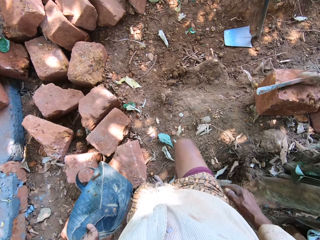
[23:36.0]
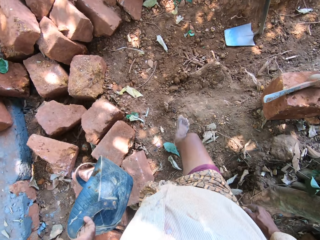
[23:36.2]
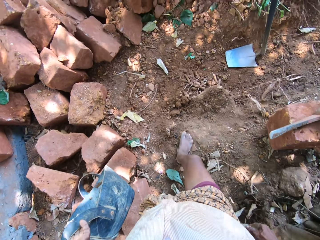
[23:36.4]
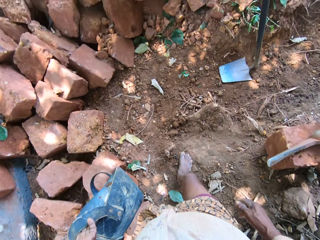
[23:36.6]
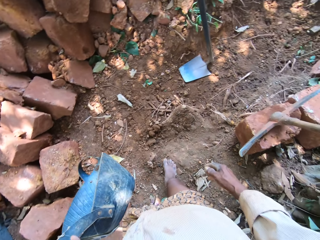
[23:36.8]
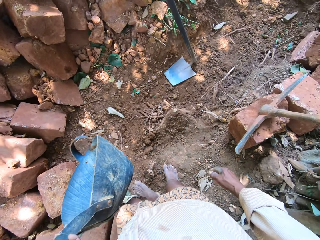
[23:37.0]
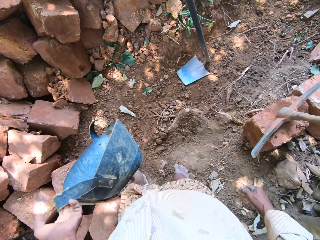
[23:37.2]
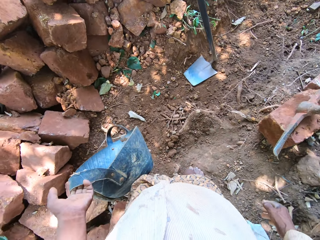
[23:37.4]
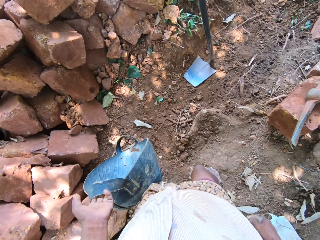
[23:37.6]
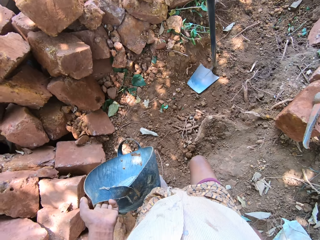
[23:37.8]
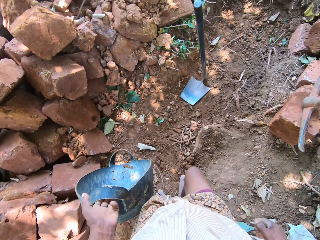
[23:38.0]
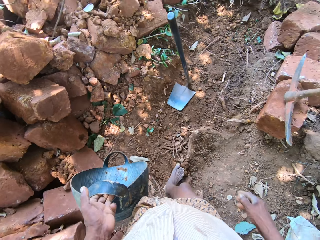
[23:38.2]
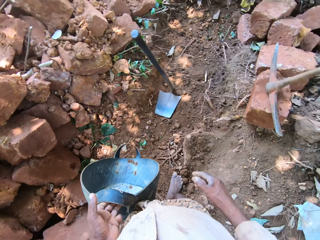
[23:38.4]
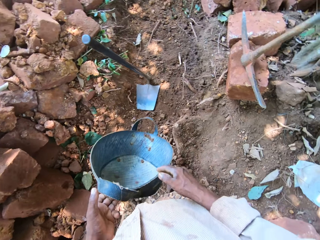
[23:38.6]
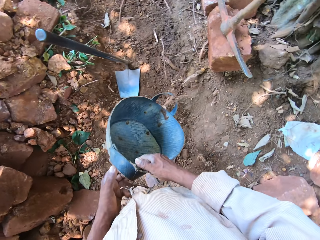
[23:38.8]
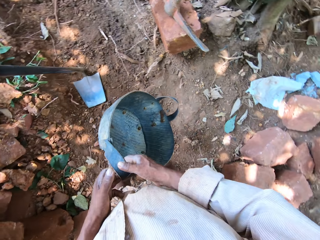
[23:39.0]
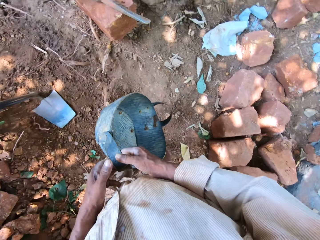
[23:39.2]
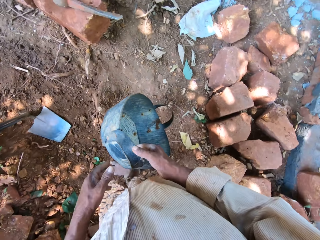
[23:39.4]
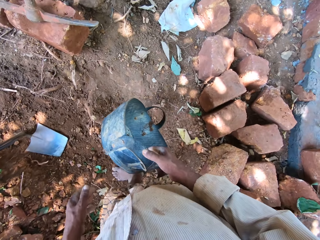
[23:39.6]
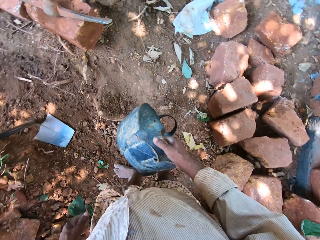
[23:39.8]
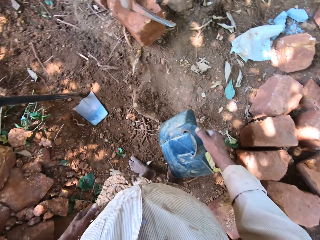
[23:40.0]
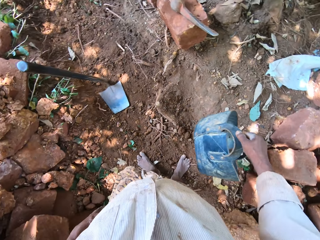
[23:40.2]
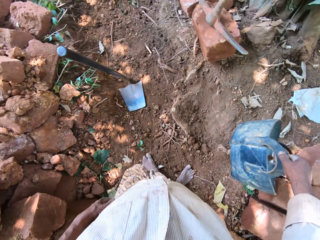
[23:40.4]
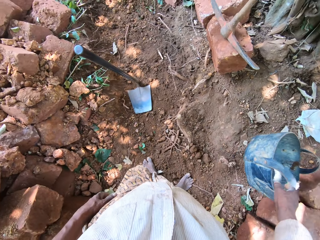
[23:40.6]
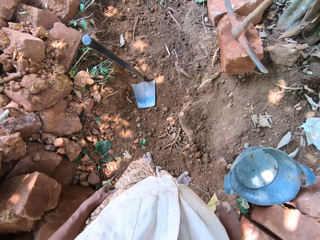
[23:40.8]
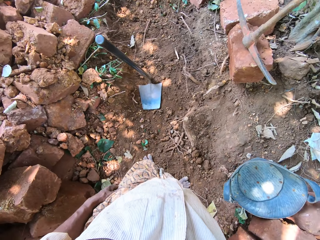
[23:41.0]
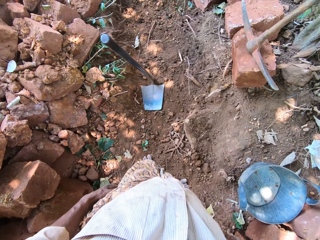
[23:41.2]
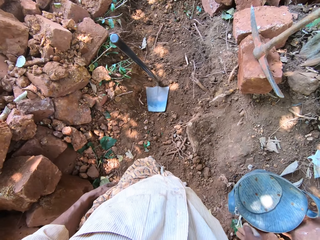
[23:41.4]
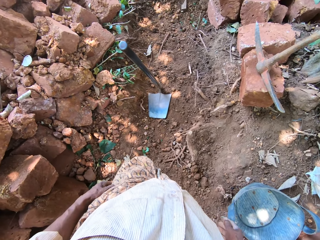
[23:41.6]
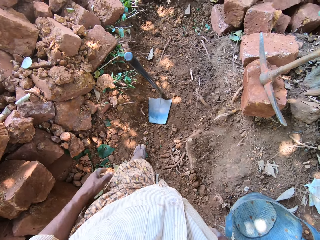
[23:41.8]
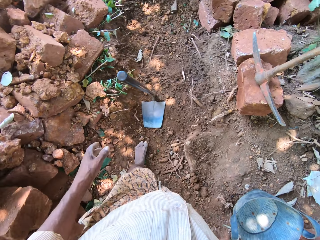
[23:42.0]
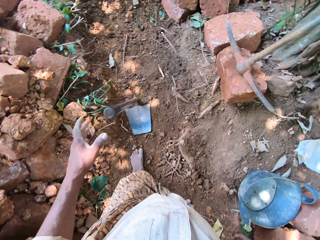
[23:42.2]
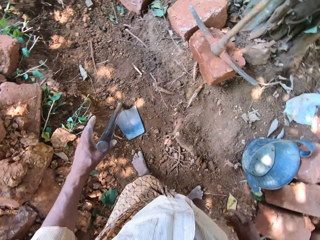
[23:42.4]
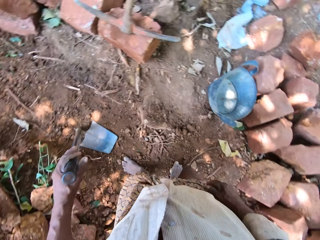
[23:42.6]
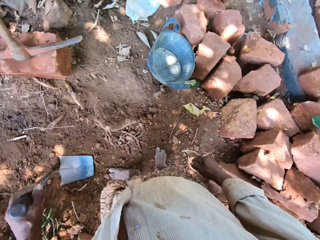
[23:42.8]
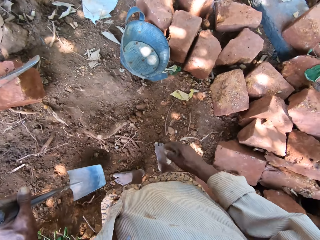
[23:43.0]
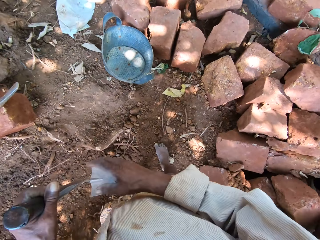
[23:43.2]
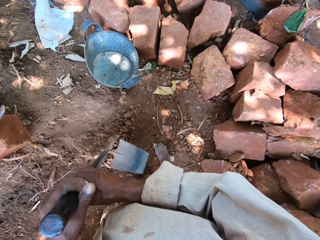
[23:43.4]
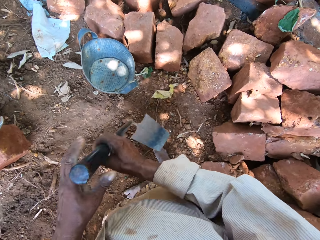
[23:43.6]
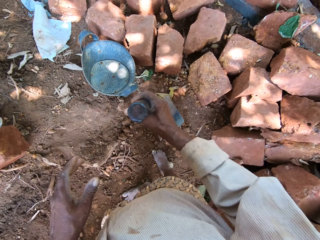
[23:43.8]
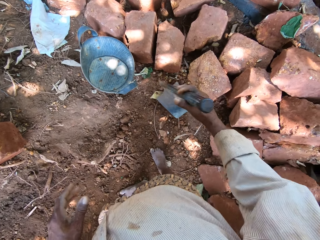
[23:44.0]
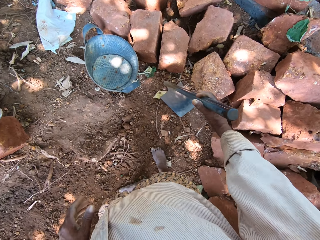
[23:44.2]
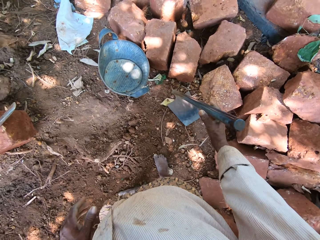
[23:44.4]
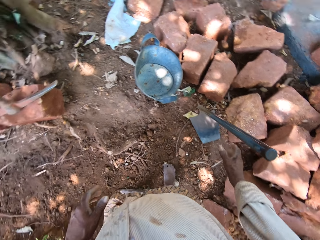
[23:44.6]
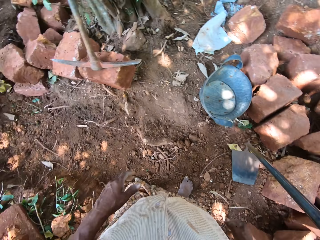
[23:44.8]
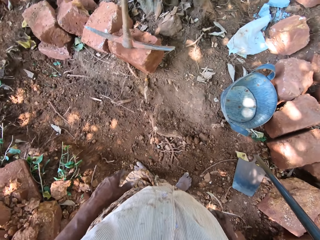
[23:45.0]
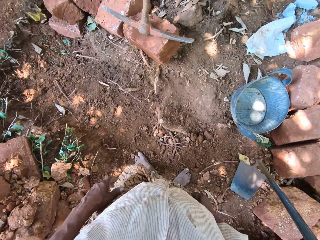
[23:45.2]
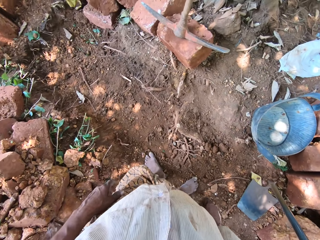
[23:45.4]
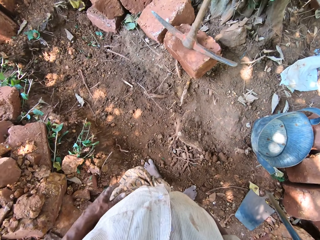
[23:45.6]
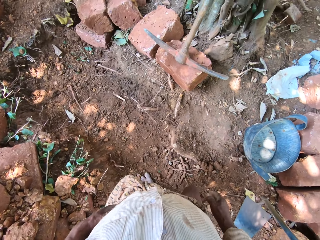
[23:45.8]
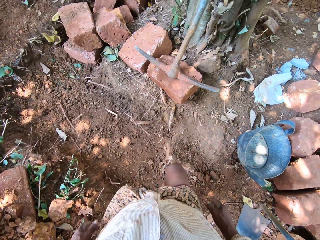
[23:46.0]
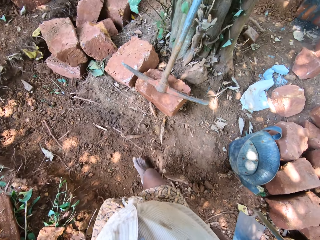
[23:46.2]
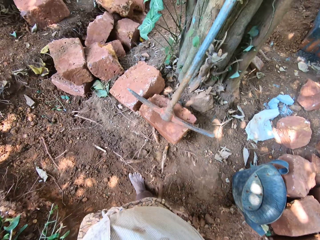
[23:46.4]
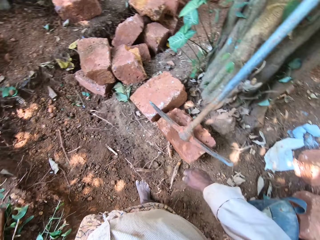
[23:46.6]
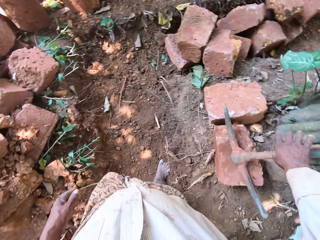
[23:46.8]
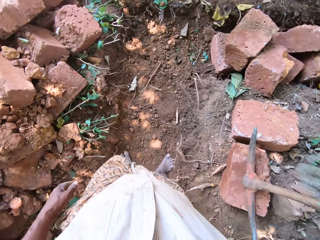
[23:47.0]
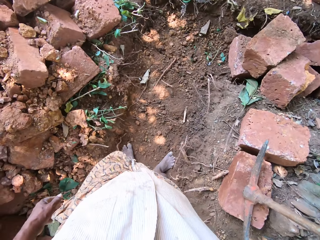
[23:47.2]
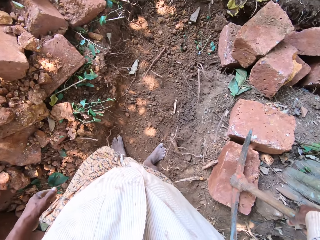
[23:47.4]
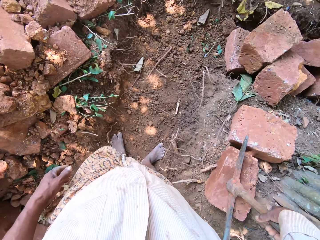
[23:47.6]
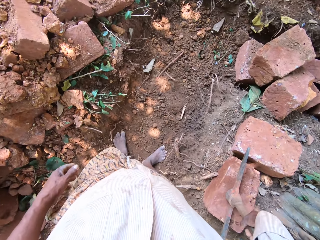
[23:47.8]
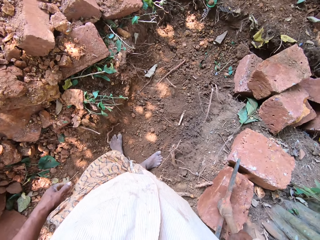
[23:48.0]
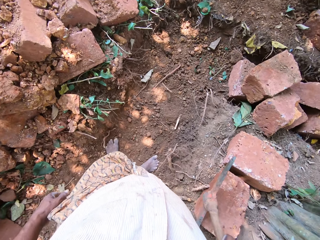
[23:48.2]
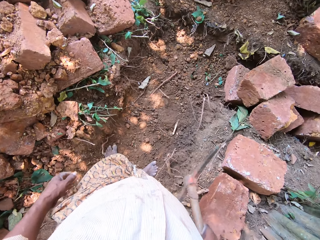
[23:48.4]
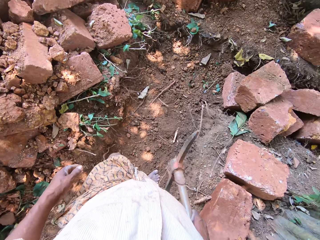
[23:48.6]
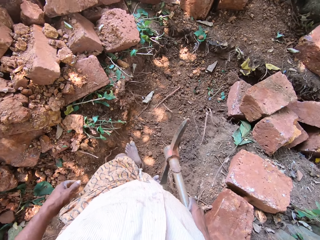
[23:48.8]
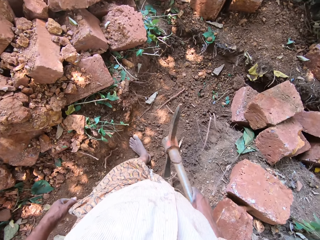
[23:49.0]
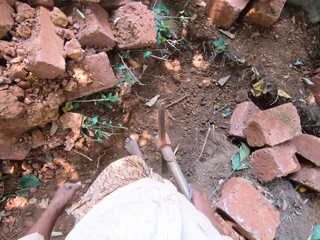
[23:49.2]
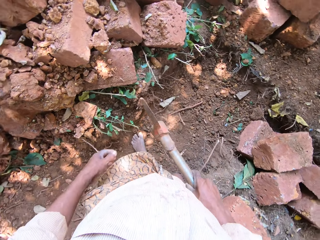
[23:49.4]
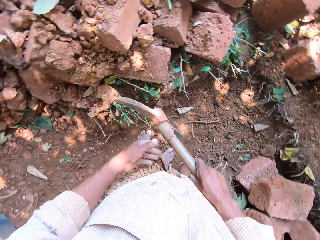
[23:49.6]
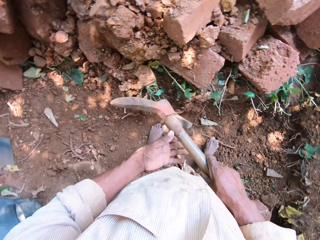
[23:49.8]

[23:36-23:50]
The camera wearer puts the bowl in his right hand with his left hand. He drops the bowl on the ground with his right hand. He picks up the hoe from the ground with his left hand. He collects the hoe in his left hand with his right hand. He drops the hoe on the ground on the other side with his right hand. He walks towards a pick axe or mattock on a stone. He picks up the pick axe on the stone with his right hand.

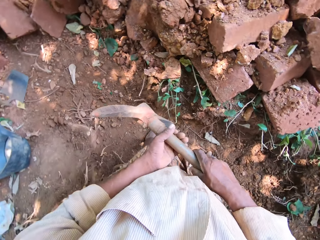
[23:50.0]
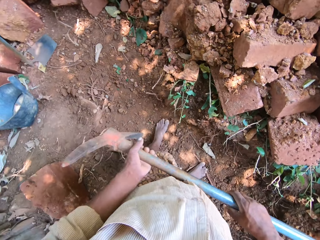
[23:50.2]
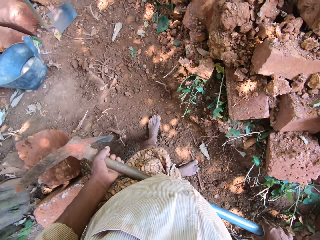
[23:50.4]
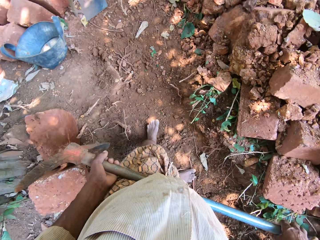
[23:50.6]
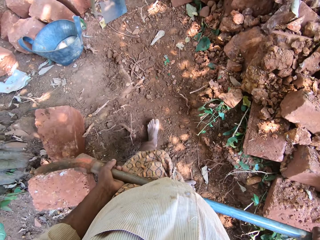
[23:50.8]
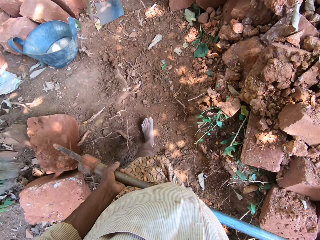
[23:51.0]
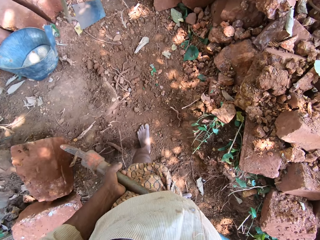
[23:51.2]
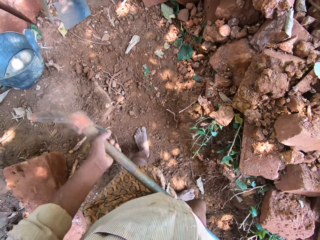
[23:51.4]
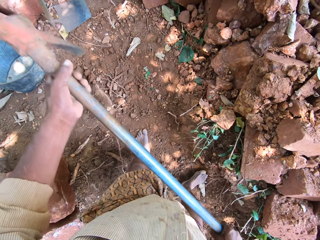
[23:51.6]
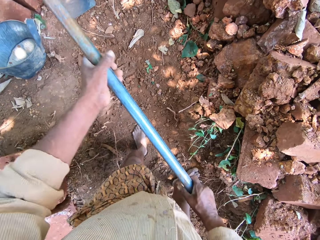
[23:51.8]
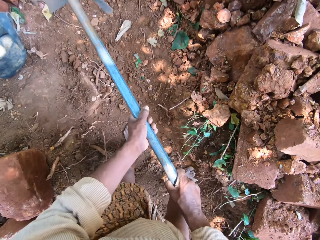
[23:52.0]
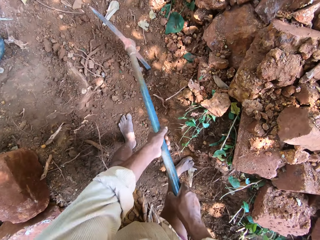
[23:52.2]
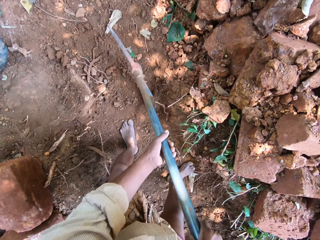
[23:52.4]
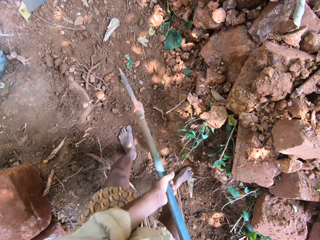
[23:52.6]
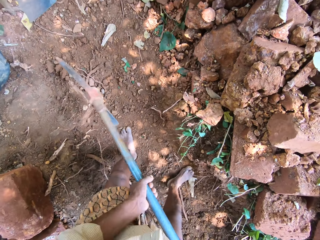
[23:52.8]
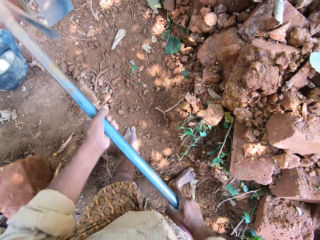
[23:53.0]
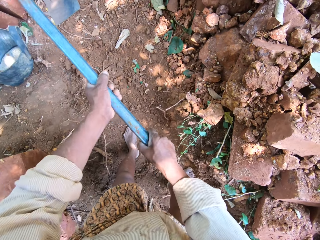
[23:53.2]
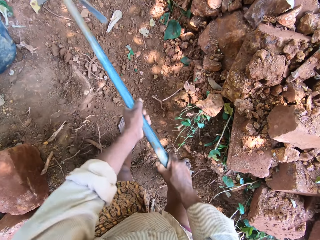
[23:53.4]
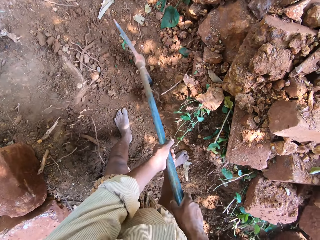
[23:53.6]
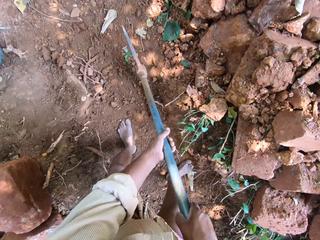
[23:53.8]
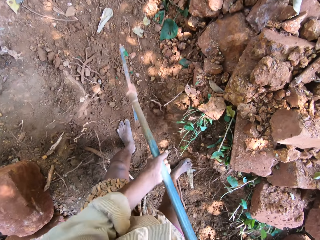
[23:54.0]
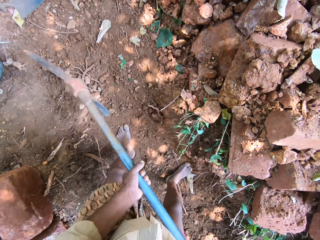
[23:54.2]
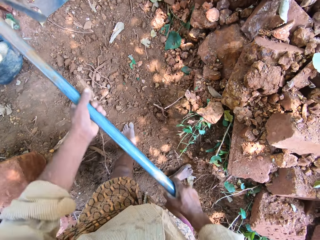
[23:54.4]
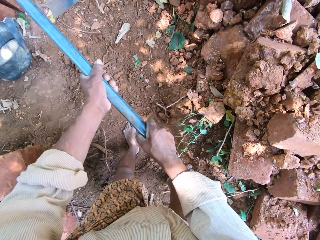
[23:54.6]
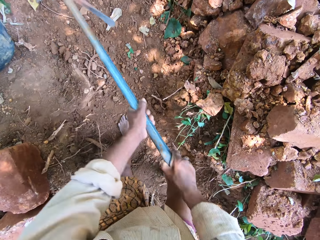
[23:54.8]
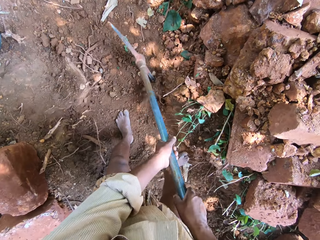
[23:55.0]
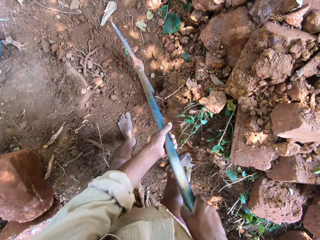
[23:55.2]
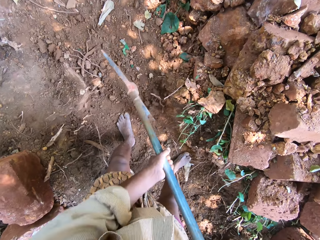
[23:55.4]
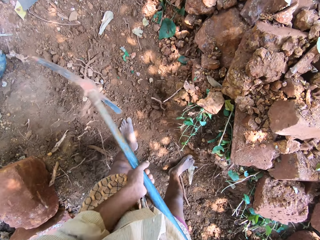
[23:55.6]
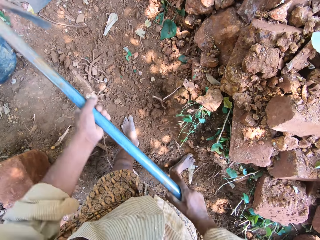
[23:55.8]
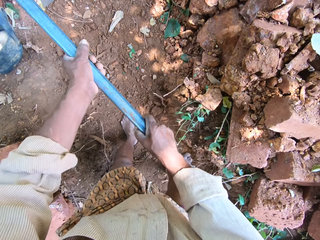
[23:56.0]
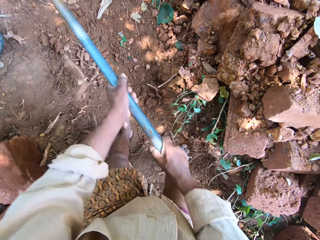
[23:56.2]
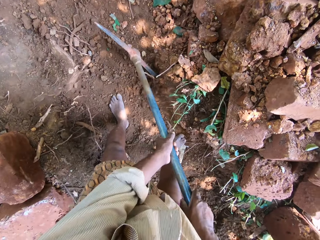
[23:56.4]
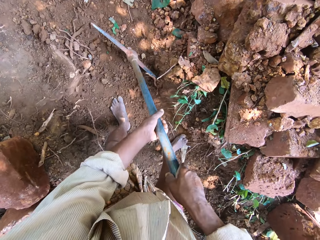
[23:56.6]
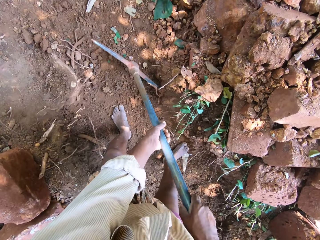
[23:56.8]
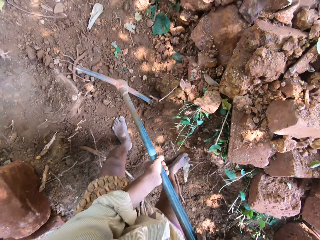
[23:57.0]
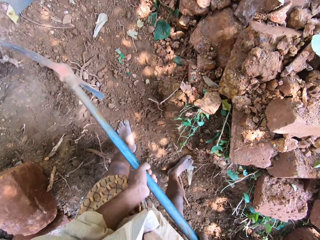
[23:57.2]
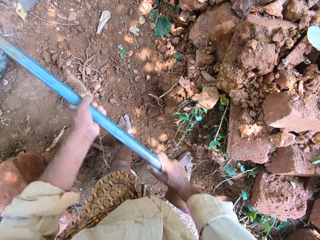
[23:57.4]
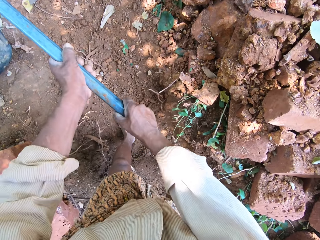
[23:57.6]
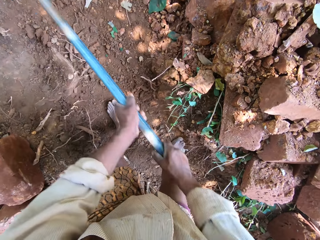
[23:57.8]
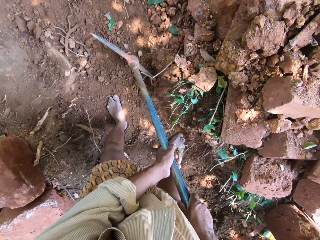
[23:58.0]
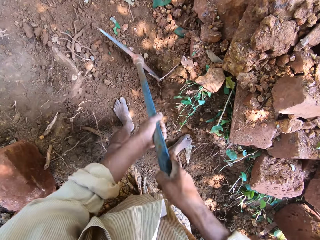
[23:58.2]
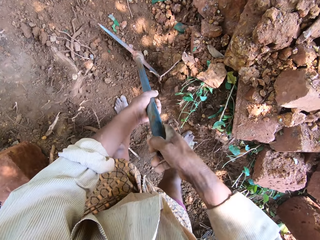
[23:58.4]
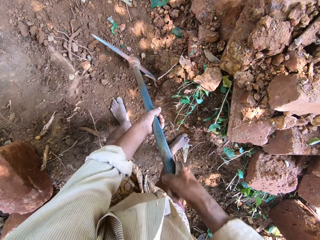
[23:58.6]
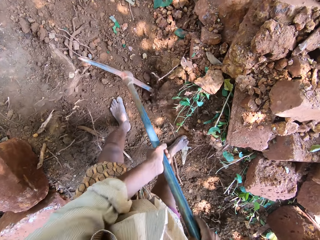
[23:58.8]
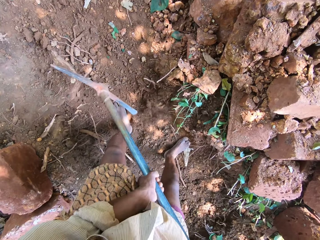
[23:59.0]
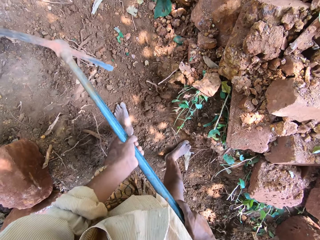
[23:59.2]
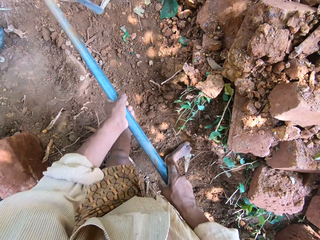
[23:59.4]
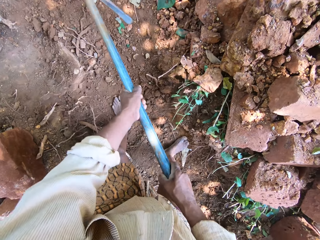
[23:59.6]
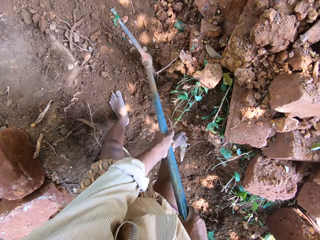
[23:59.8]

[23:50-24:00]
The camera wearer holds the pick axe with his hands. He hits the ground with the pick axe in his hands. He digs the ground with the mattock.
